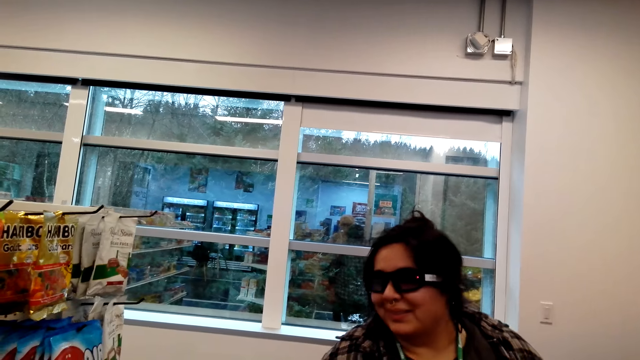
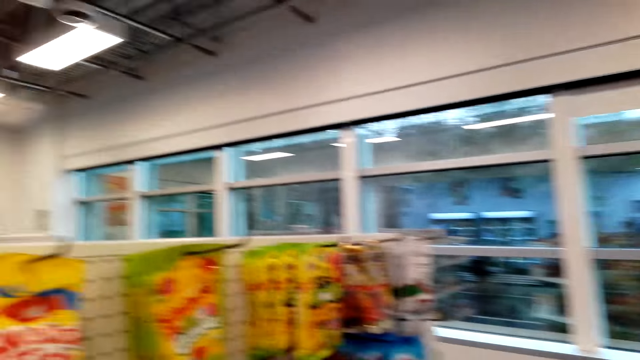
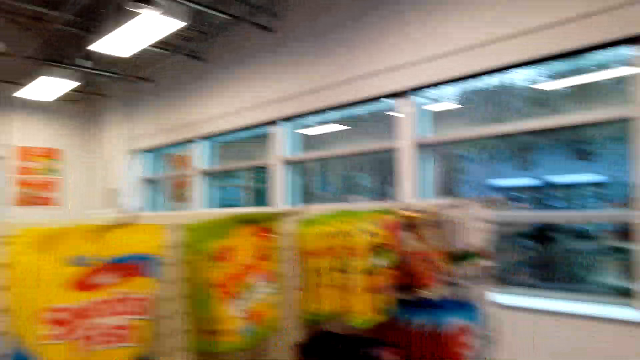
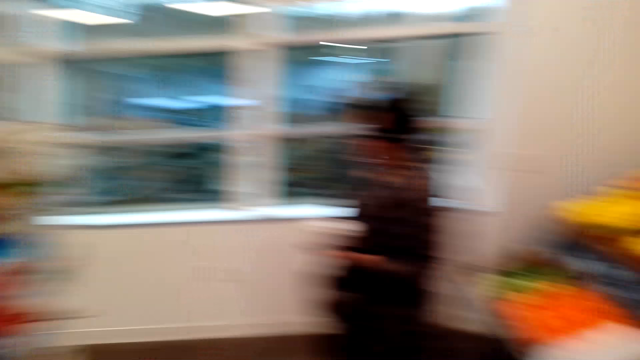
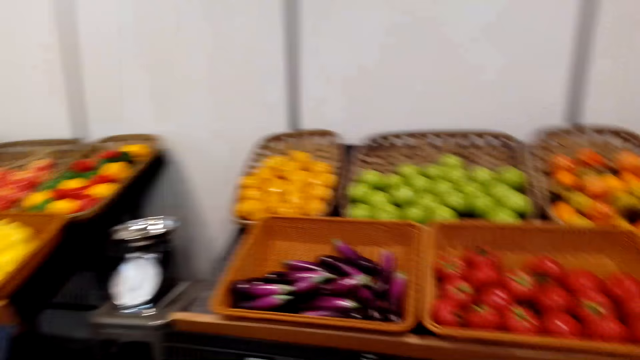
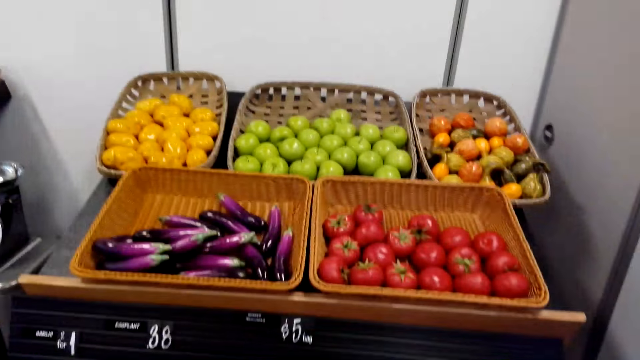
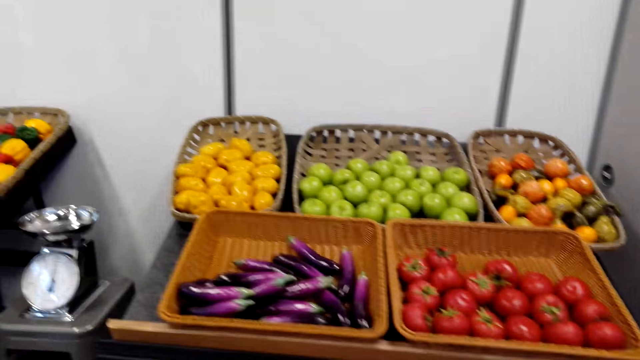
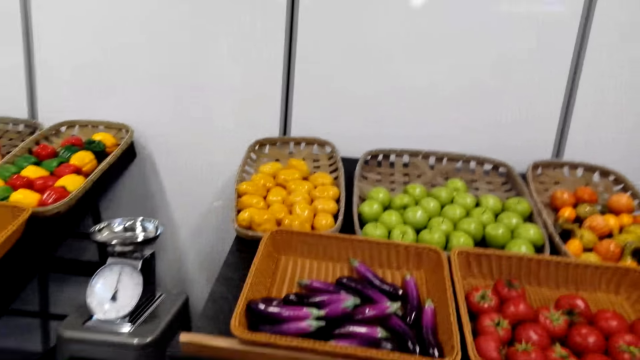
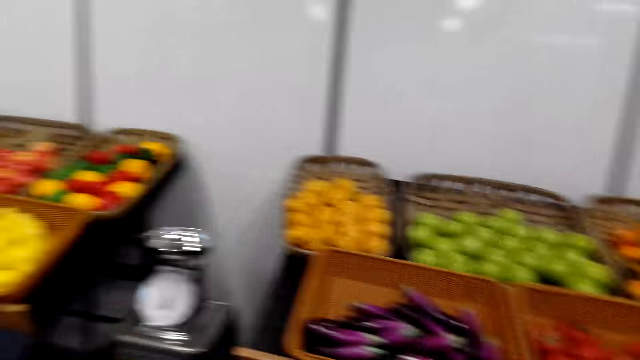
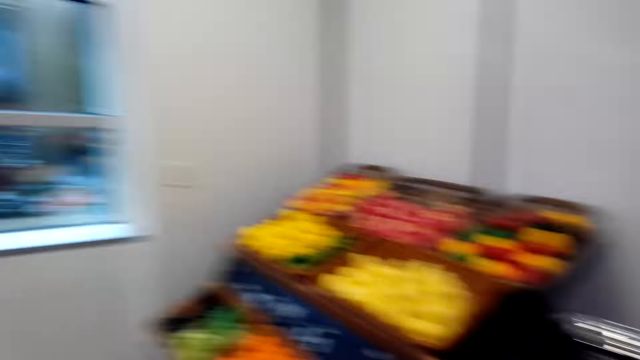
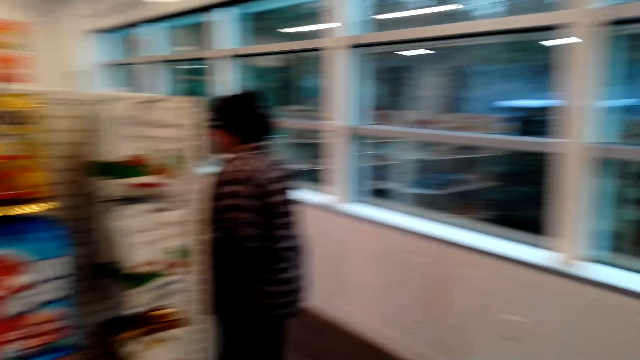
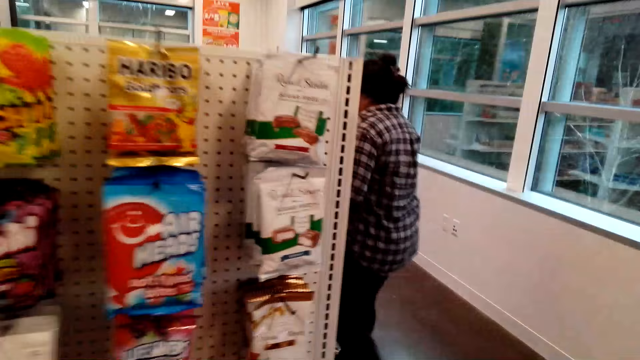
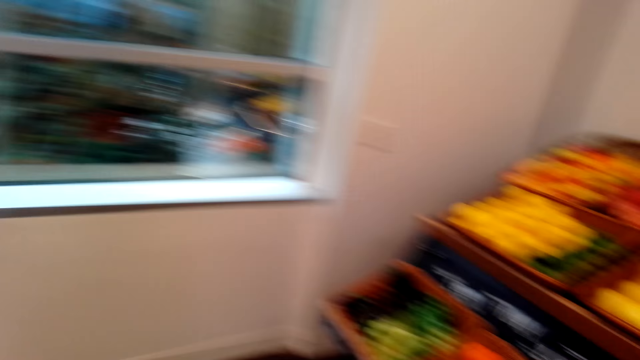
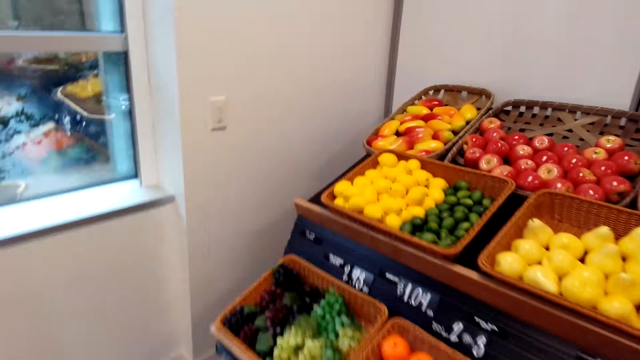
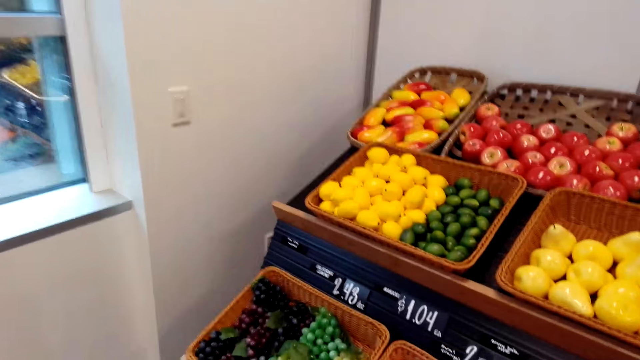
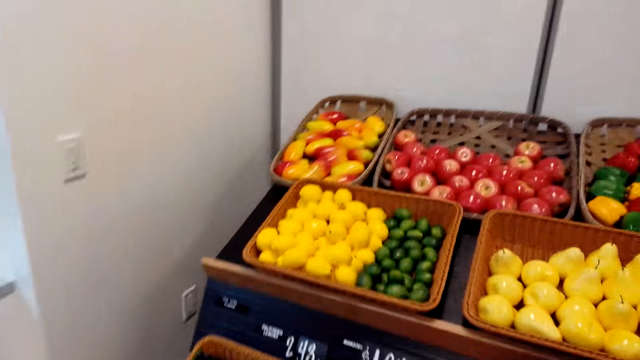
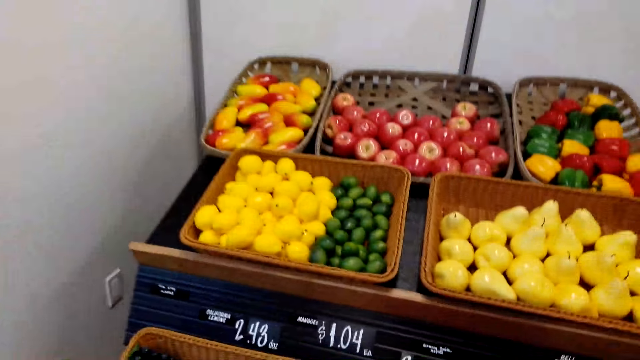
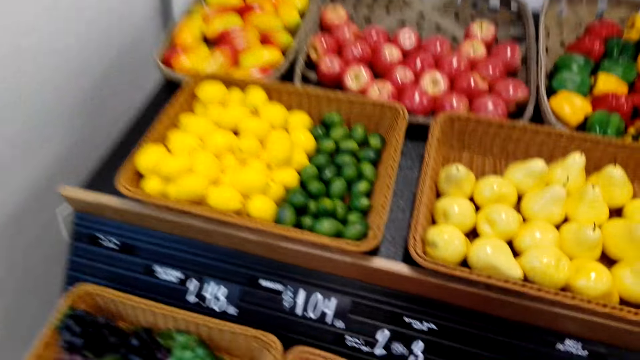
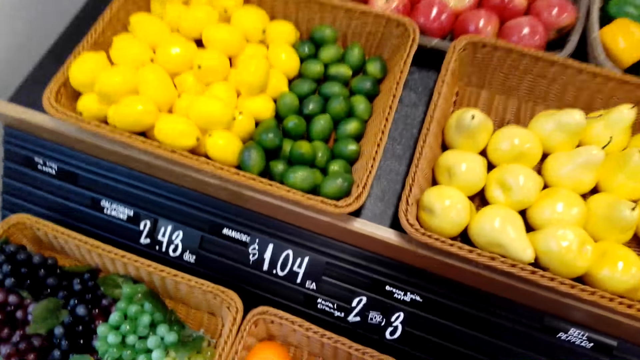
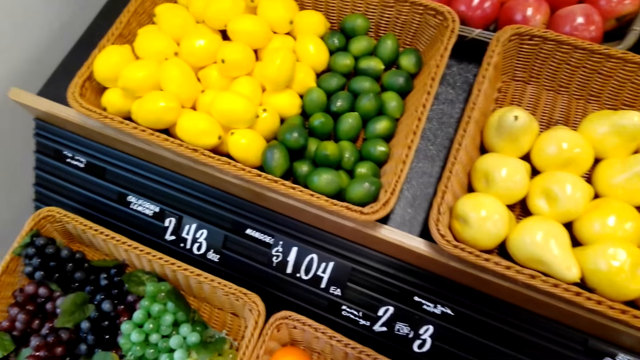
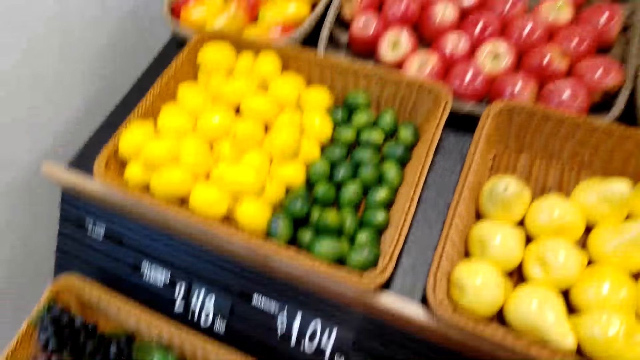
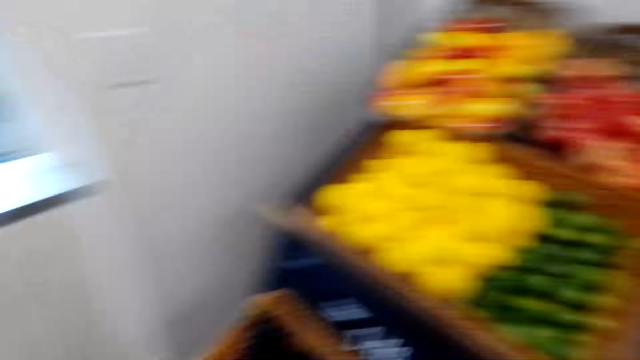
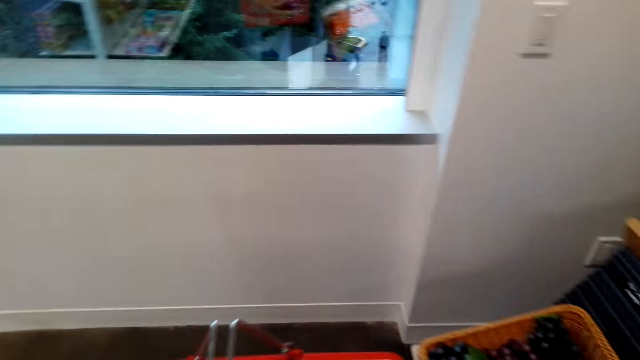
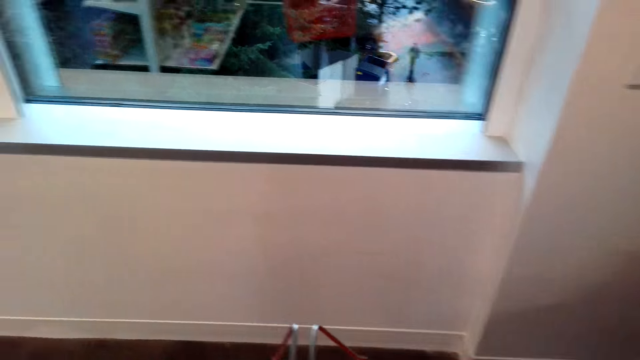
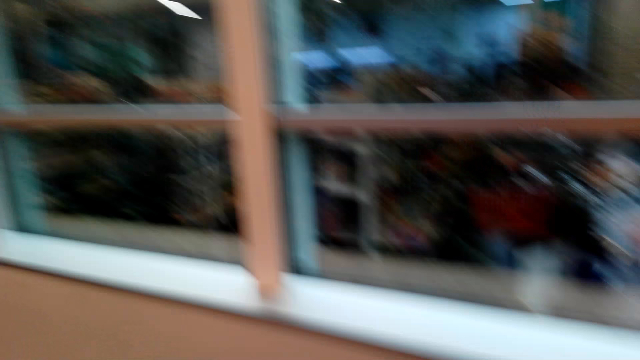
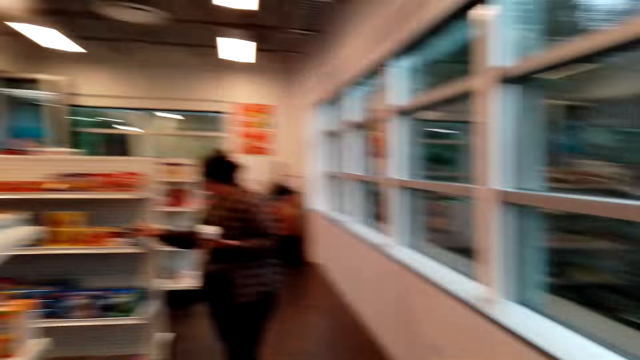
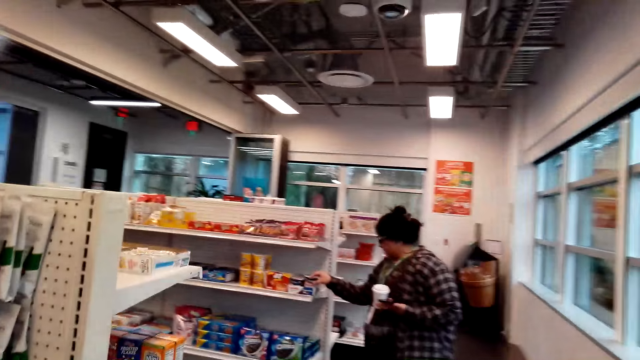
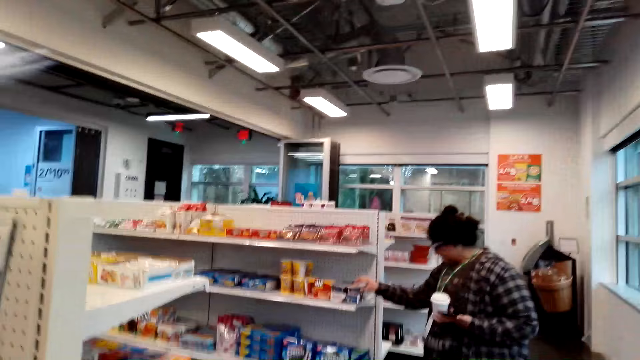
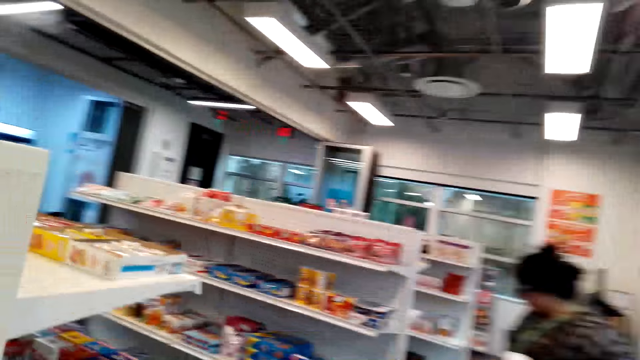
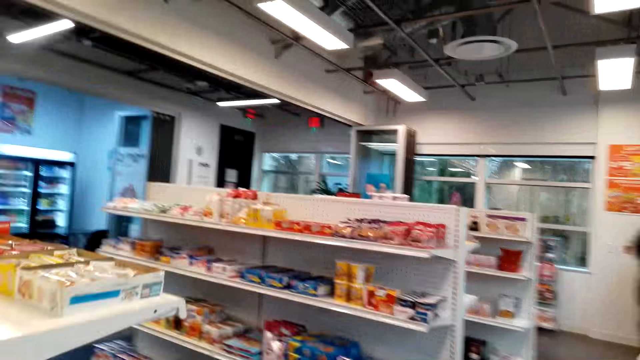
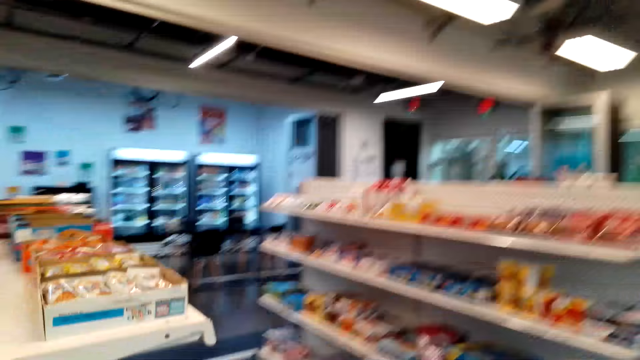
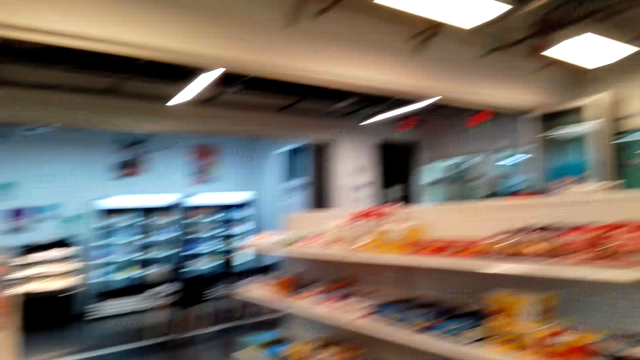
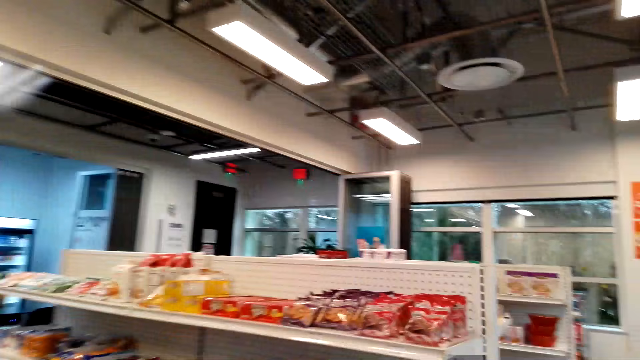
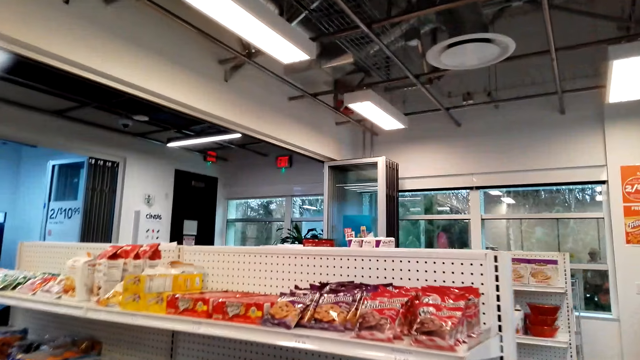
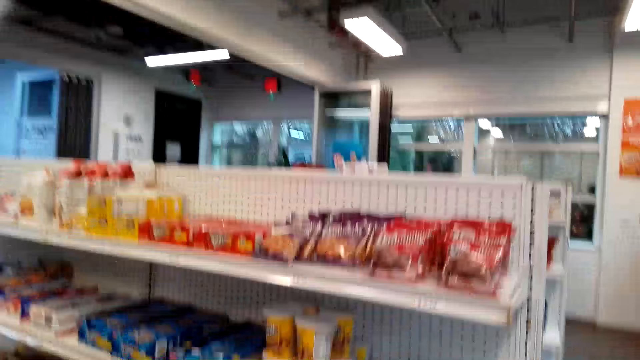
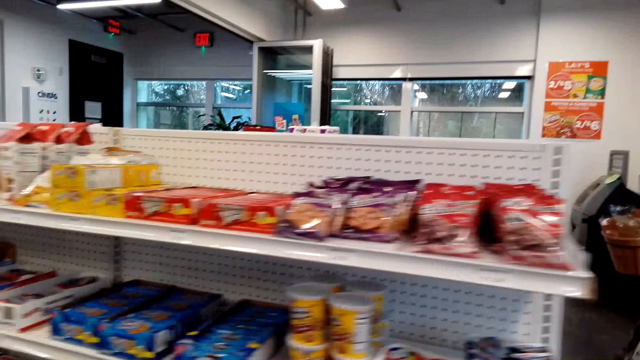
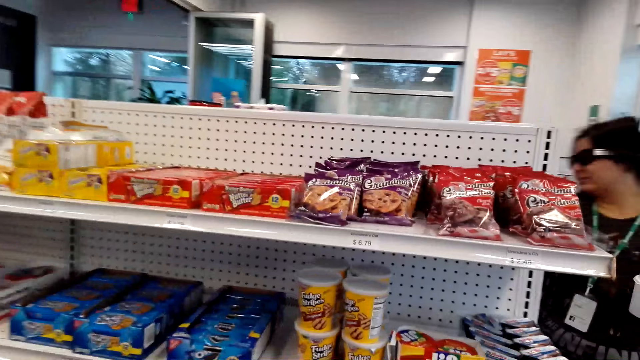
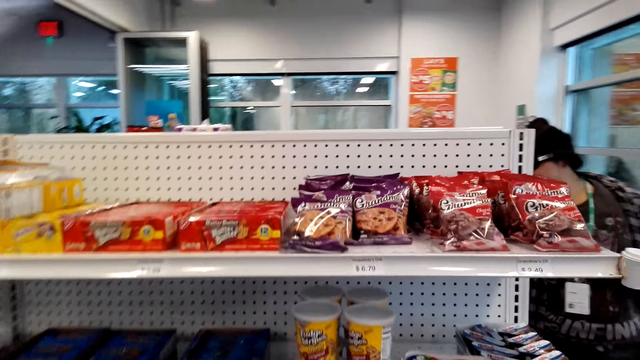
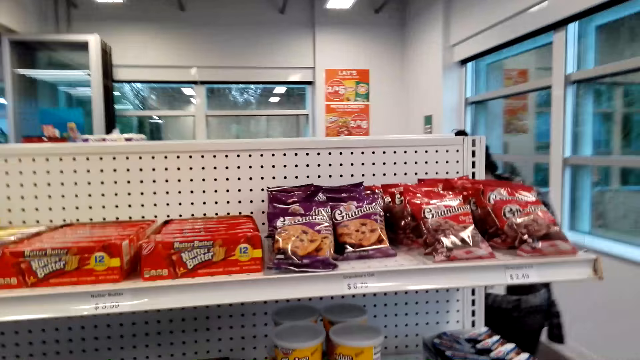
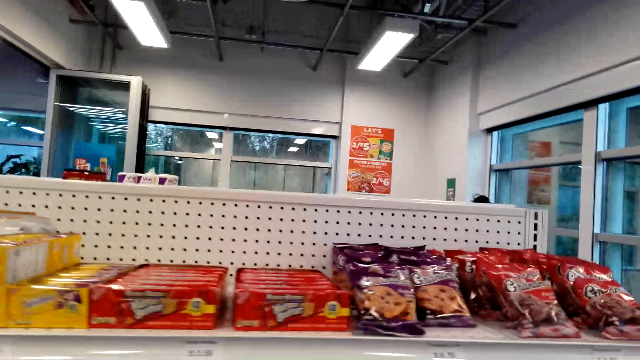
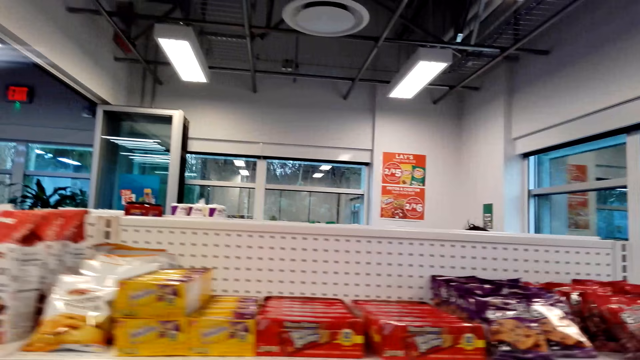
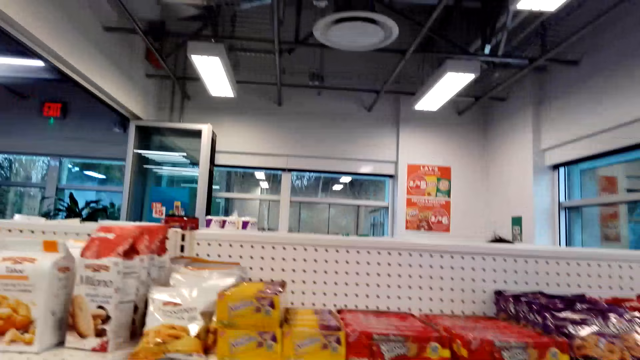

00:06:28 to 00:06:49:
The camera wearer interacts with a lady. They look at the vegetables. They walk around.
